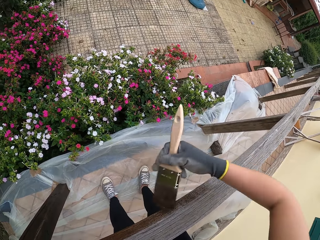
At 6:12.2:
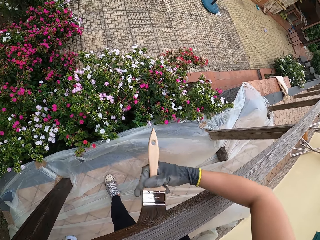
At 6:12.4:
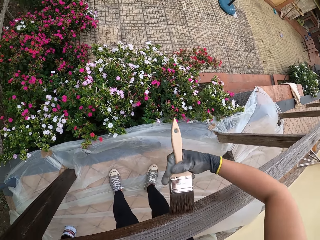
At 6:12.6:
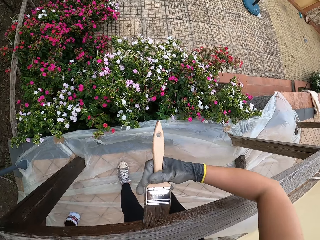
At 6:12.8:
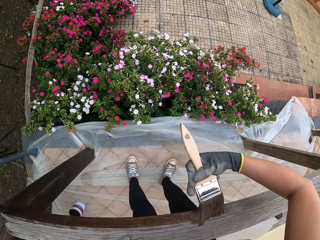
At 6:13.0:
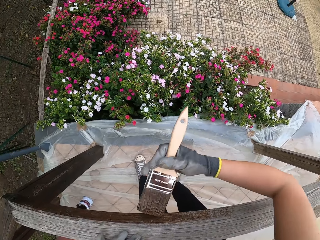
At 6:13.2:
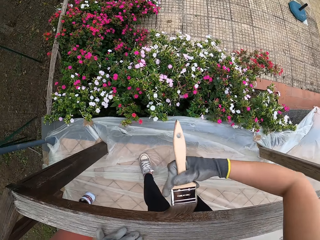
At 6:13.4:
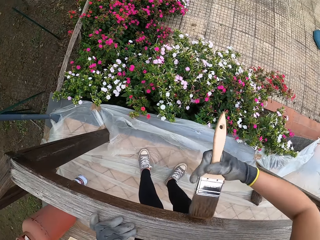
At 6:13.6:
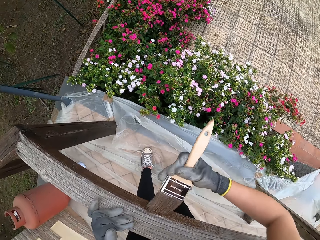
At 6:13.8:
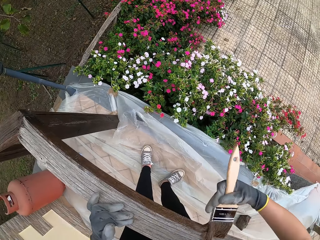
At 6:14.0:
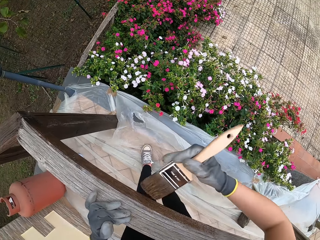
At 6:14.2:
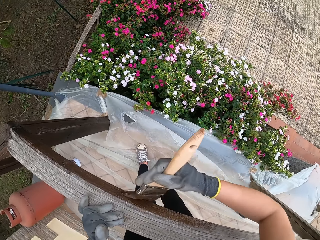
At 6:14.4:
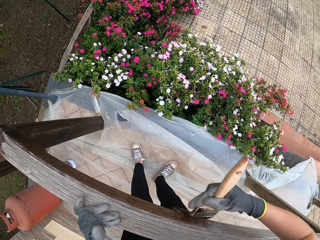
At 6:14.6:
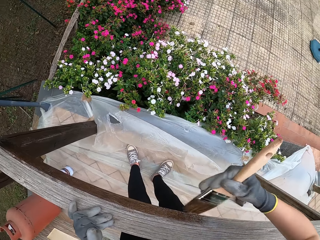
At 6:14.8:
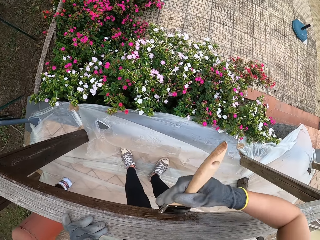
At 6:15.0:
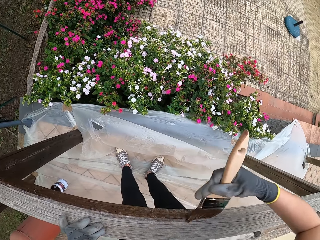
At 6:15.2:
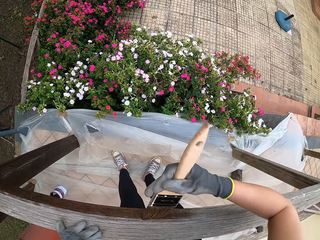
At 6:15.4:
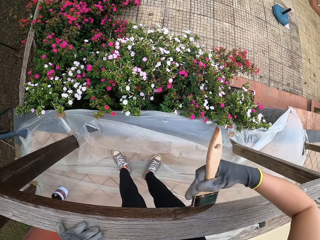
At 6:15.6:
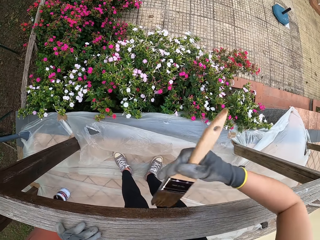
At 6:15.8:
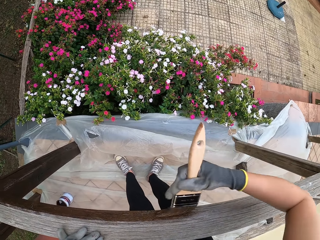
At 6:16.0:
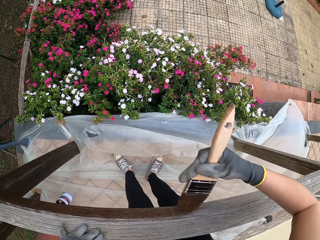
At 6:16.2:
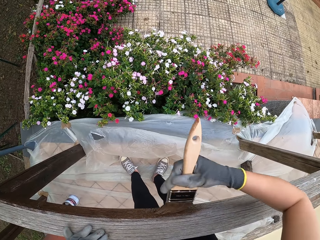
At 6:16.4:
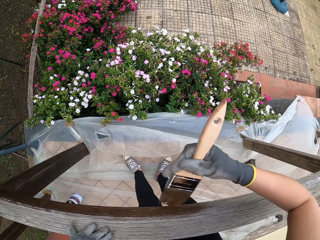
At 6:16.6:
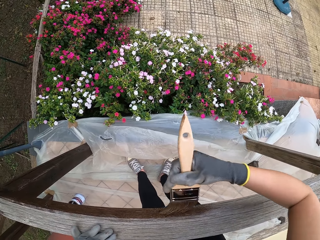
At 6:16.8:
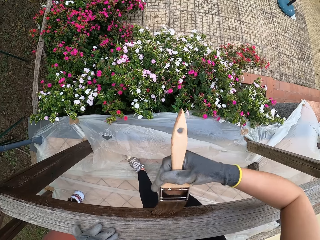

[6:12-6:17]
The camera wearer paints the wood rail.

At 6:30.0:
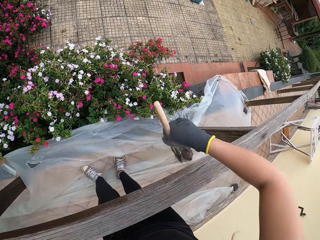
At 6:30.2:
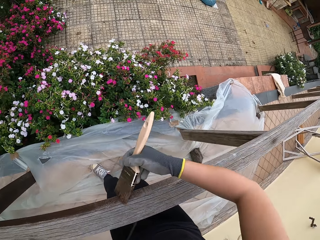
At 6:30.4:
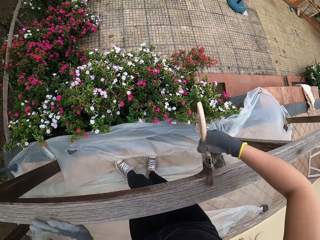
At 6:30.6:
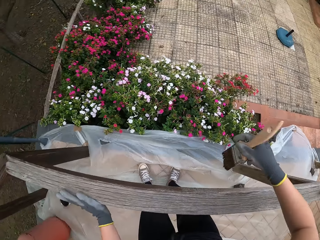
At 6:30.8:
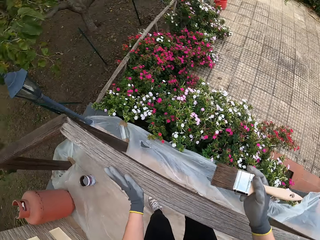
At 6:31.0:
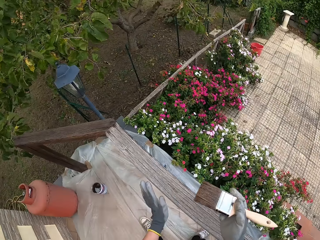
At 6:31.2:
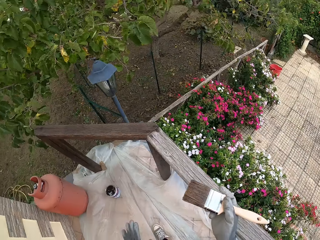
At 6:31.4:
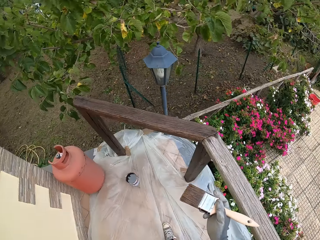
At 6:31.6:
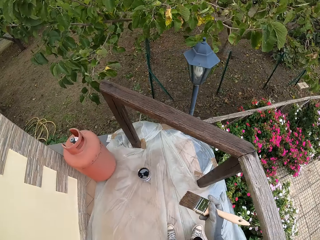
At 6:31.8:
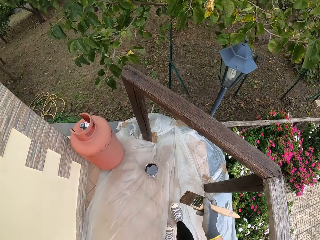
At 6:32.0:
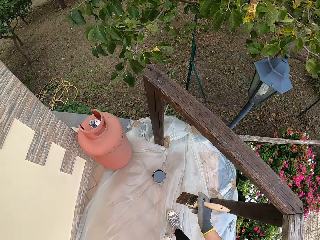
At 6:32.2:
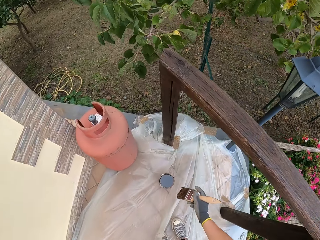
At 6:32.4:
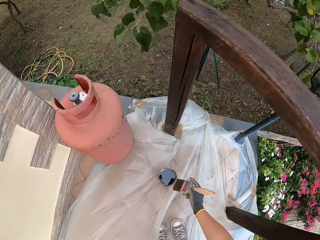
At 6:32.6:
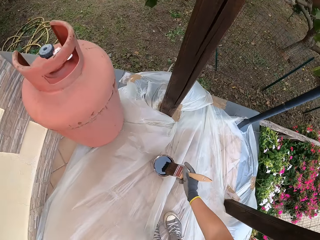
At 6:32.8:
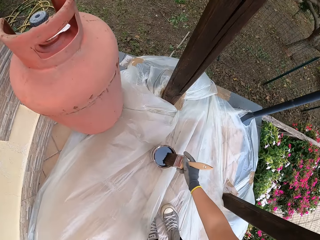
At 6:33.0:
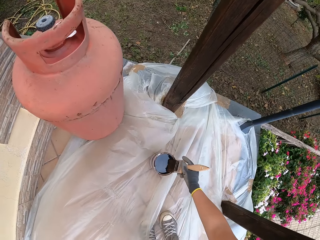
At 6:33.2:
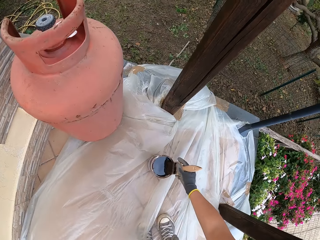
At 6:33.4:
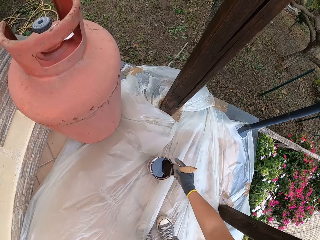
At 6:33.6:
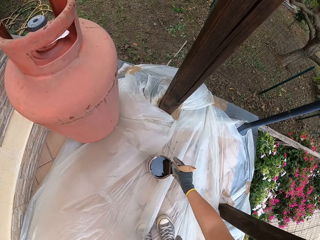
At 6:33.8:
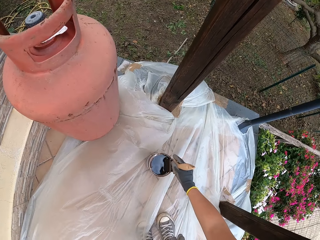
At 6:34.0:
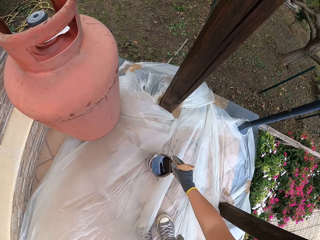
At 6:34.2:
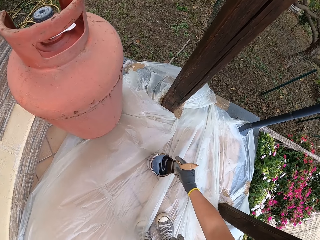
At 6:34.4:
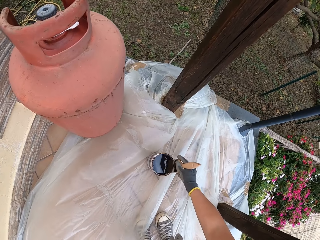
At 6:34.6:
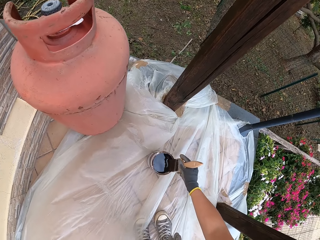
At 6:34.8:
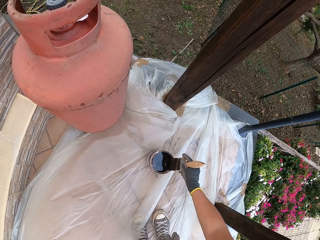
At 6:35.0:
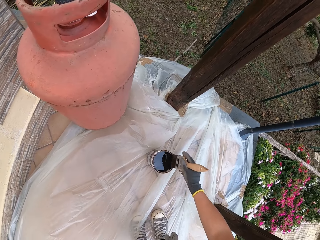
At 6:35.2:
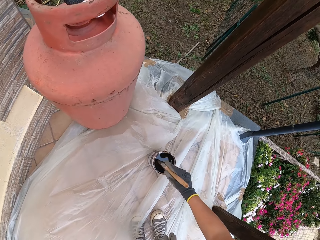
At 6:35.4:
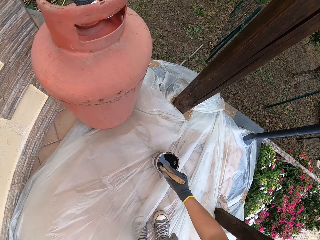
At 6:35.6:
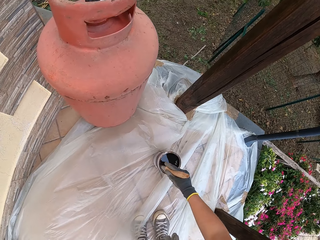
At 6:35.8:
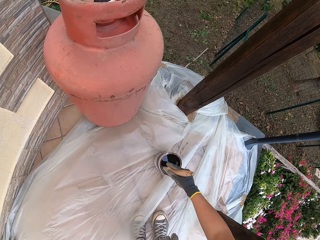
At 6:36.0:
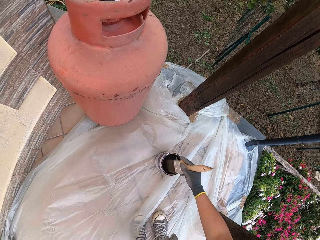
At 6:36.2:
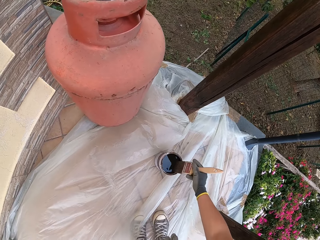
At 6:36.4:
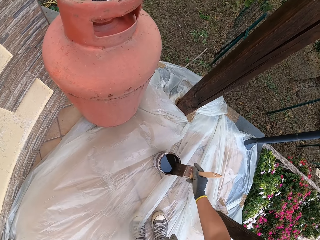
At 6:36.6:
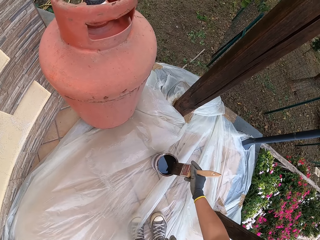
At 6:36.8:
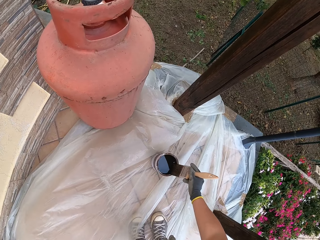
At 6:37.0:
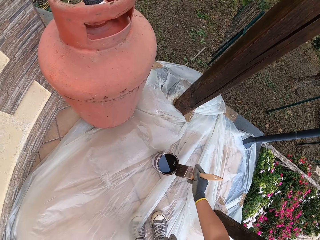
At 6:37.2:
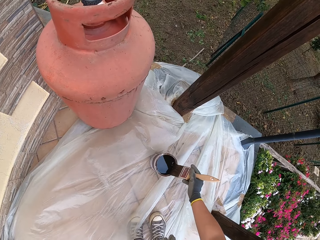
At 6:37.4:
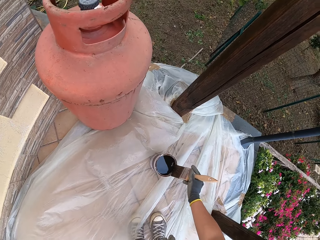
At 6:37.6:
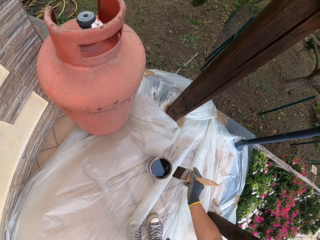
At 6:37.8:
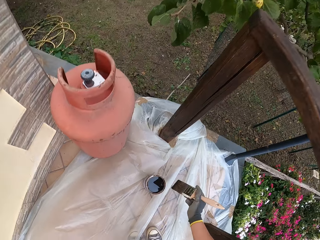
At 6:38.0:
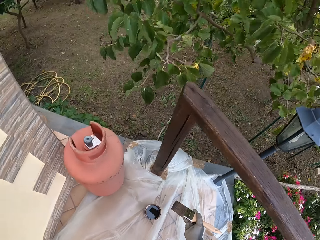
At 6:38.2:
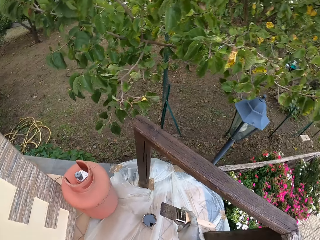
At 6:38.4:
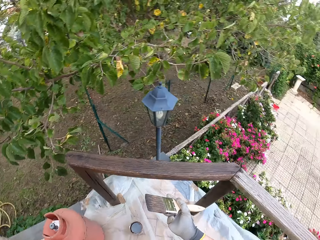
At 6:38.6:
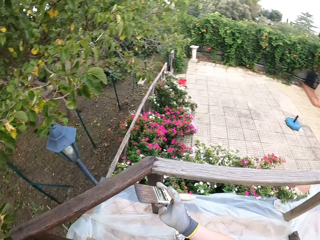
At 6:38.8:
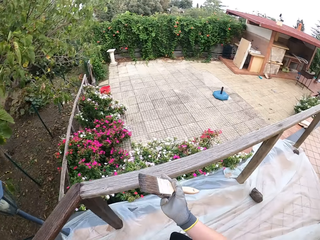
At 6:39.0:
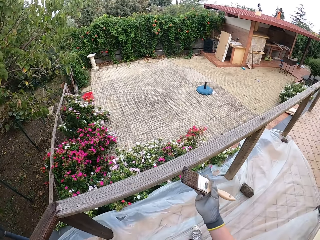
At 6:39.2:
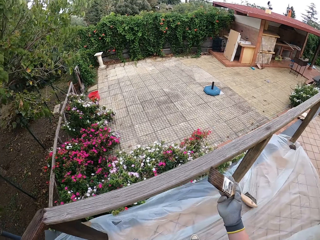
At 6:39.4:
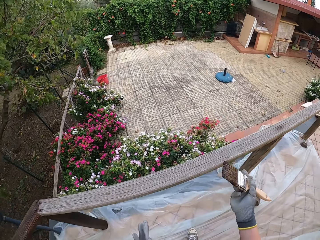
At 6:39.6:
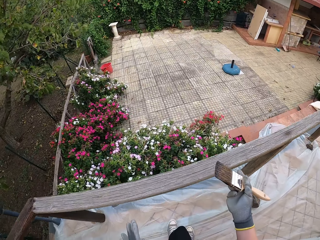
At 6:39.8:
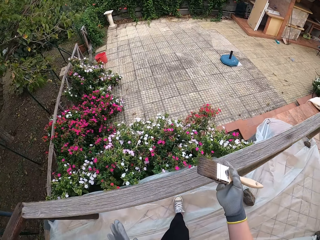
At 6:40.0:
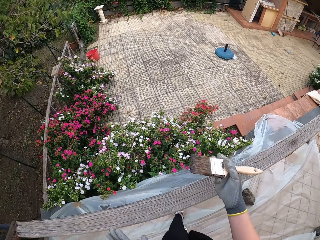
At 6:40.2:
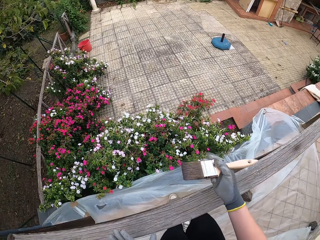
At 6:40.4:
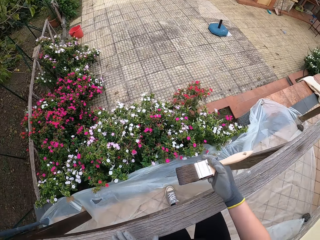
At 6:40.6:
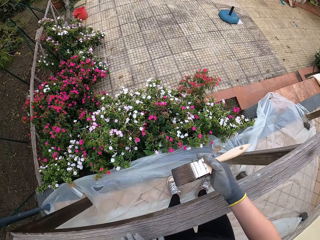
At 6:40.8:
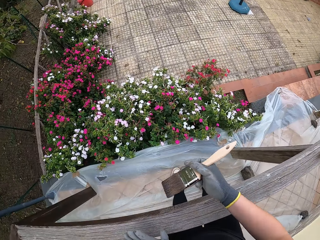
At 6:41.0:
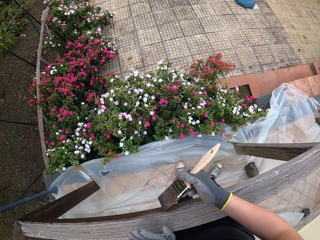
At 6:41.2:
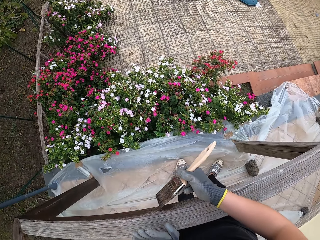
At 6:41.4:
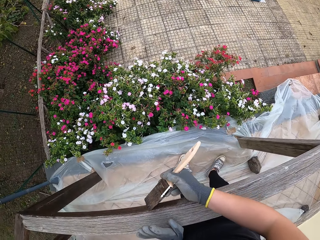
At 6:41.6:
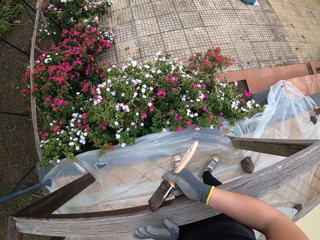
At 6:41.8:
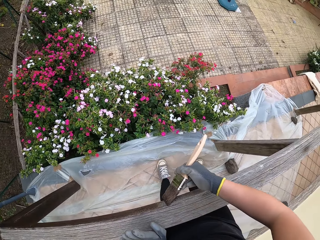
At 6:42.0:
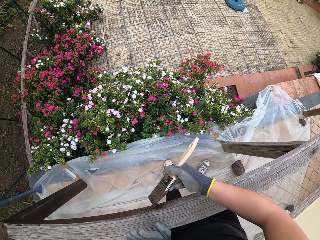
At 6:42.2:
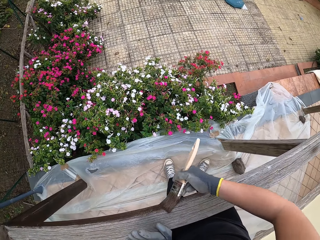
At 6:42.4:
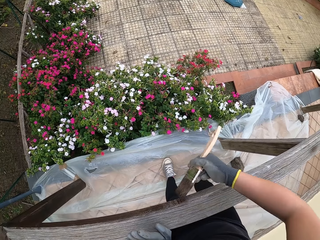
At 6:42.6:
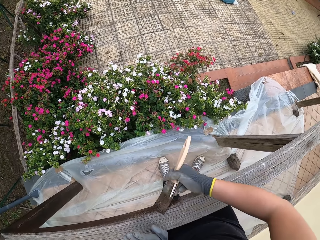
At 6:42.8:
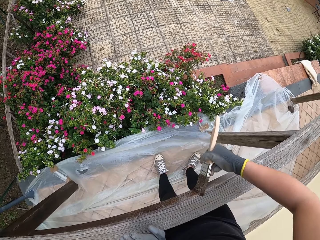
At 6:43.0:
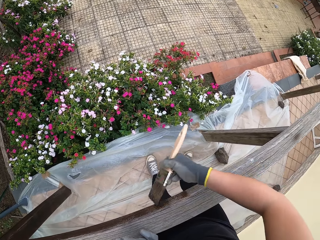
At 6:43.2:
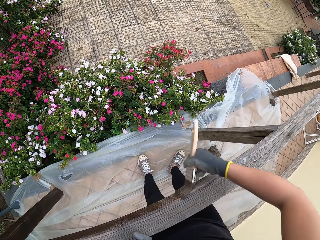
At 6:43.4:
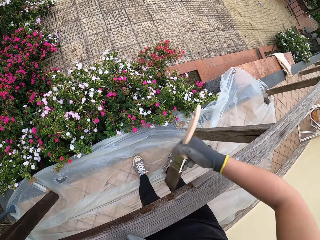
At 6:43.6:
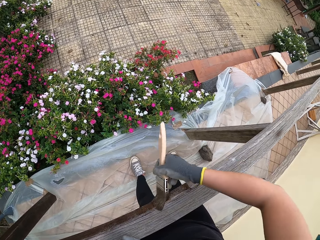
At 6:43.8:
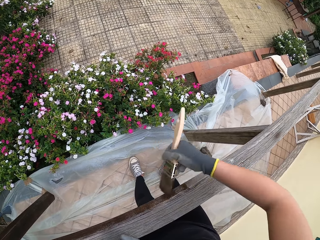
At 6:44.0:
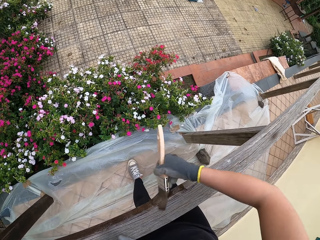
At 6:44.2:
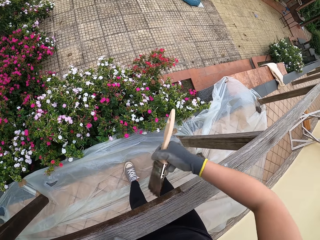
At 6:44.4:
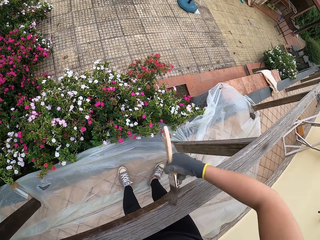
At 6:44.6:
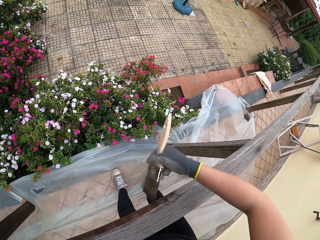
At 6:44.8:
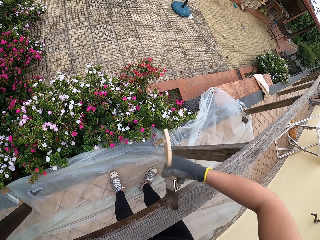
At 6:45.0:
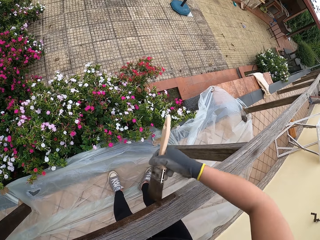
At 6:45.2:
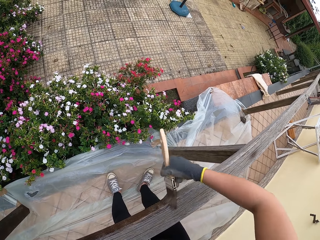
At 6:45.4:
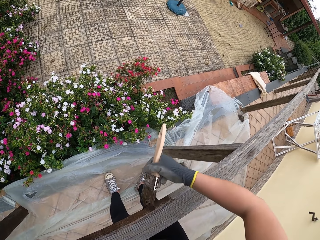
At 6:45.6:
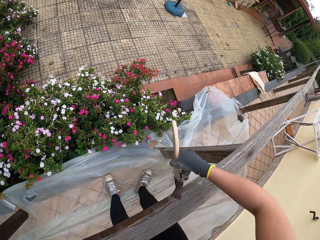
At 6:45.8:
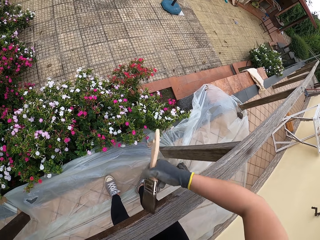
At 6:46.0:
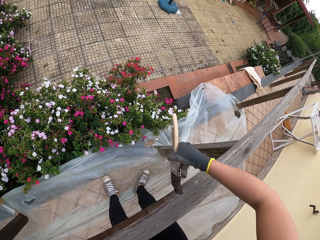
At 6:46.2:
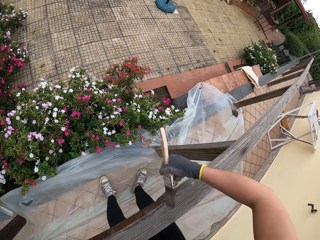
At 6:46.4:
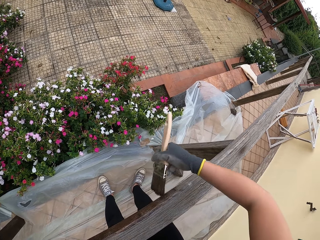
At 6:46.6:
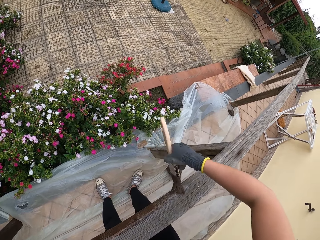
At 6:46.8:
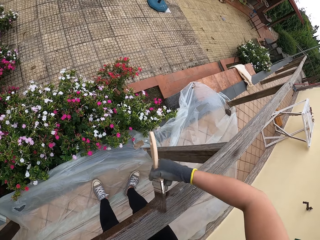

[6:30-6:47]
The camera wearer walks towards the paint can. They dip the paint brush into the paint can on the ground. They swirl paint in the paint can with the paint brush. They clean the paint brush on the edge of the paint can. They stand up and walk close to the wood rail. They apply paint to the wooden top rail with the paint brush.
